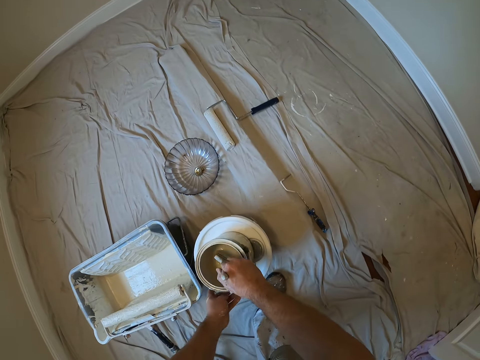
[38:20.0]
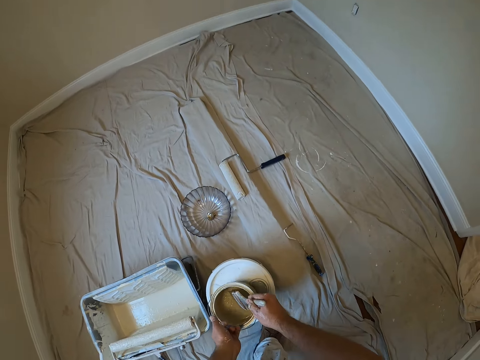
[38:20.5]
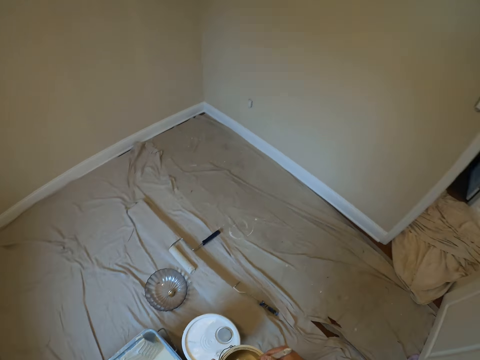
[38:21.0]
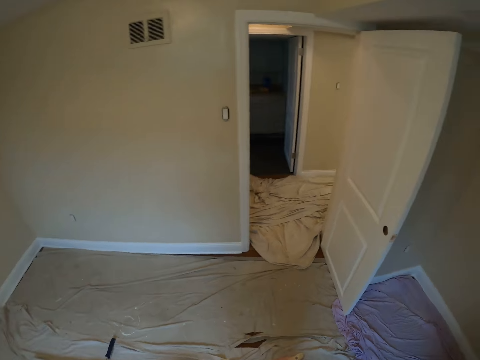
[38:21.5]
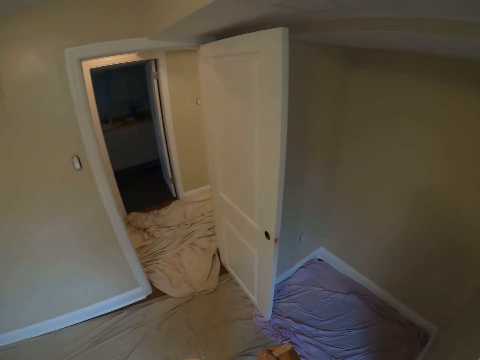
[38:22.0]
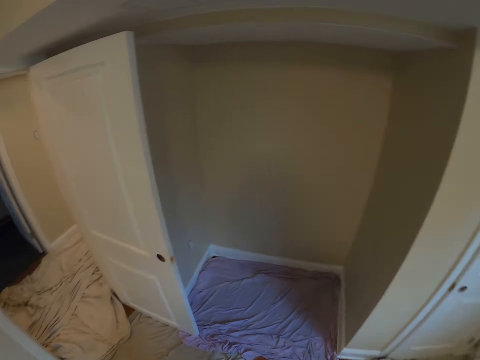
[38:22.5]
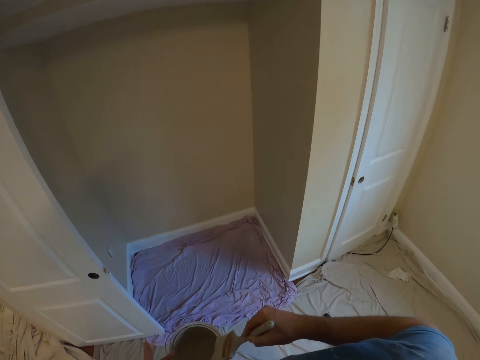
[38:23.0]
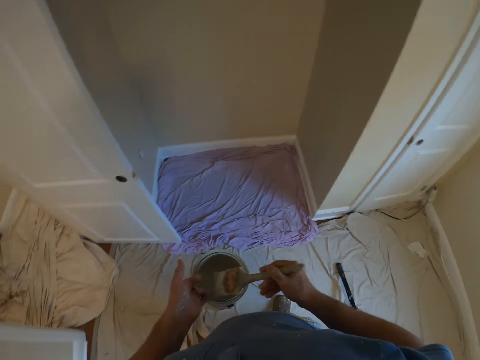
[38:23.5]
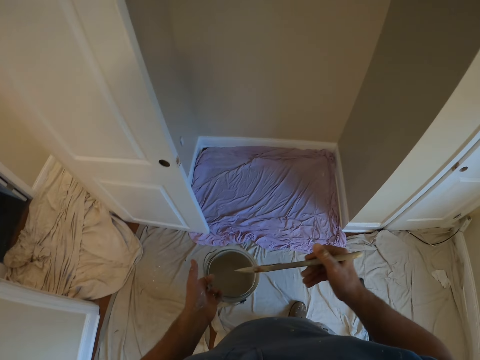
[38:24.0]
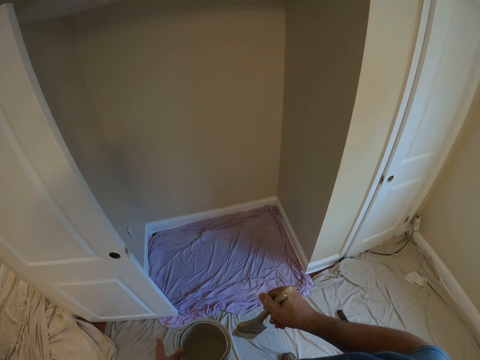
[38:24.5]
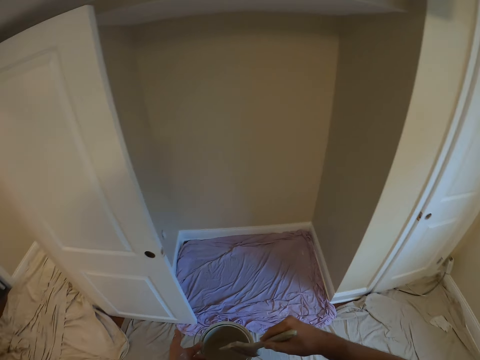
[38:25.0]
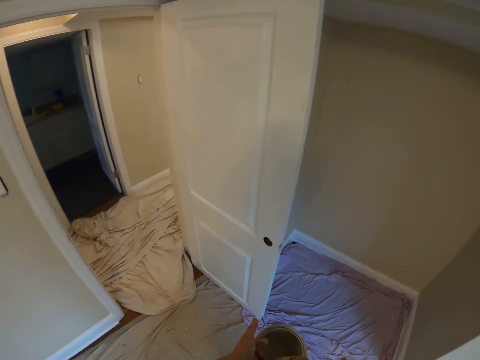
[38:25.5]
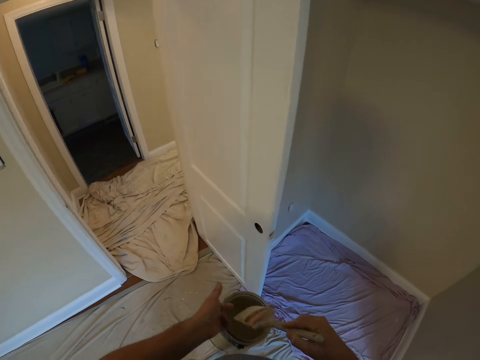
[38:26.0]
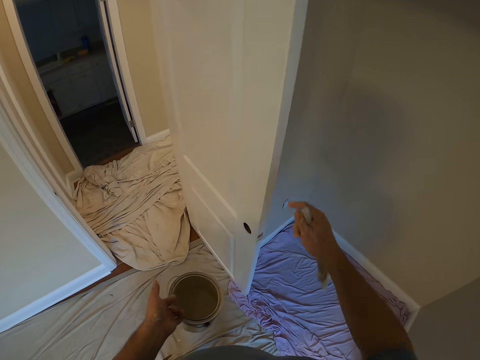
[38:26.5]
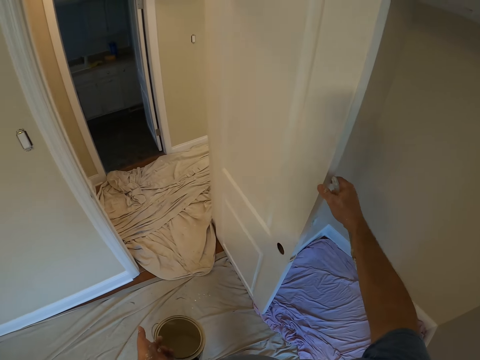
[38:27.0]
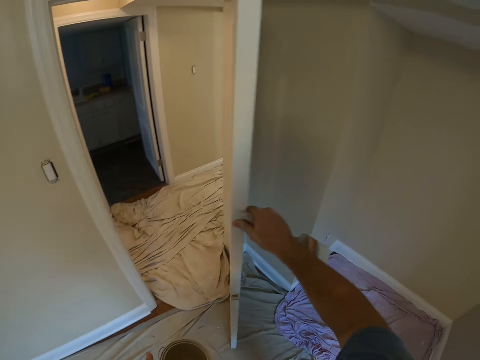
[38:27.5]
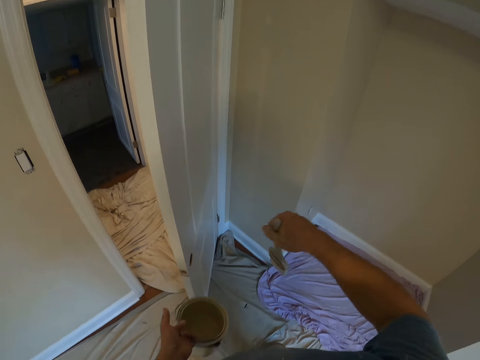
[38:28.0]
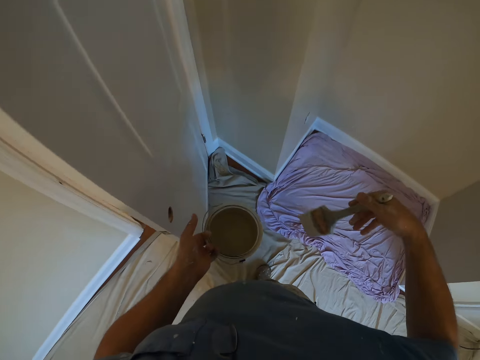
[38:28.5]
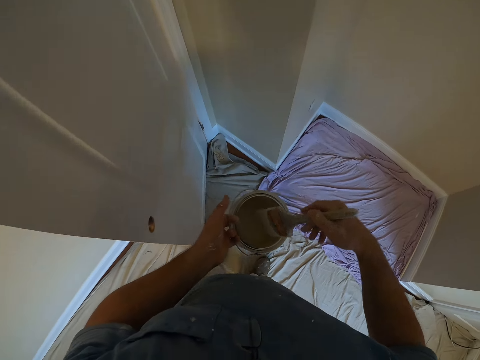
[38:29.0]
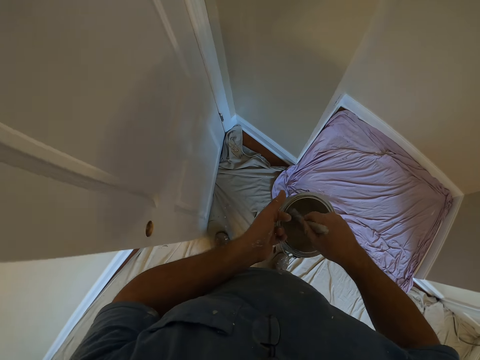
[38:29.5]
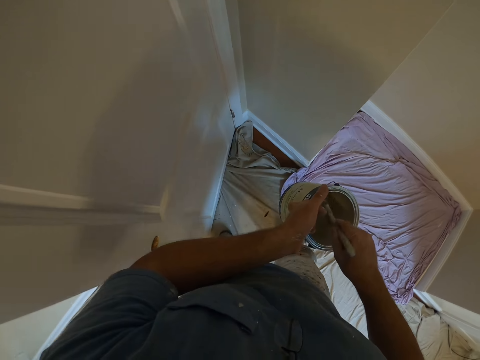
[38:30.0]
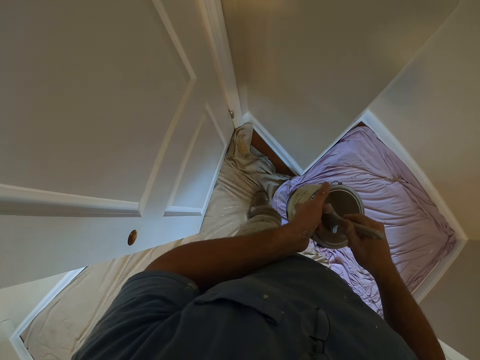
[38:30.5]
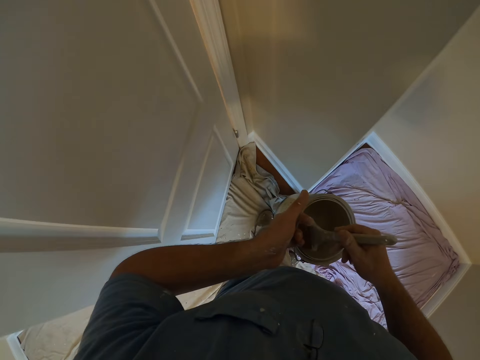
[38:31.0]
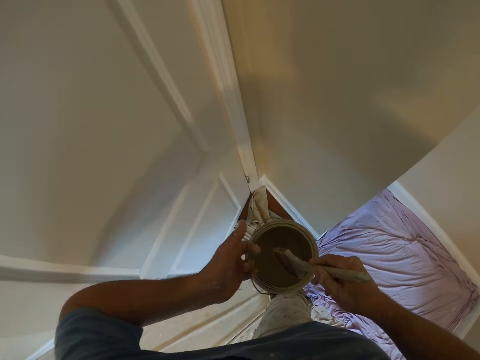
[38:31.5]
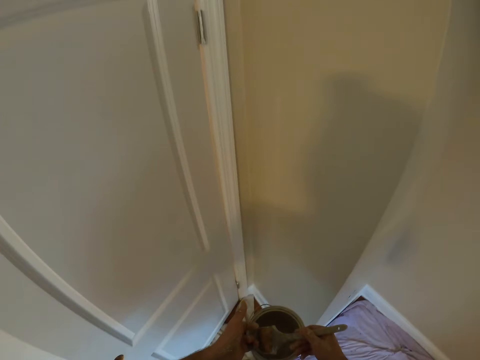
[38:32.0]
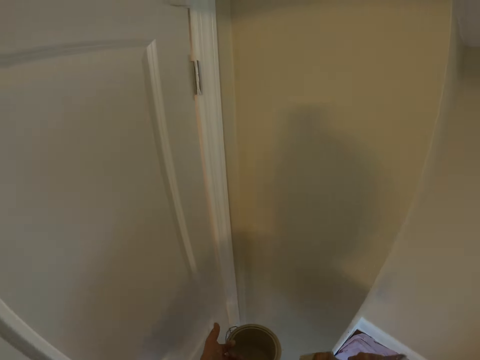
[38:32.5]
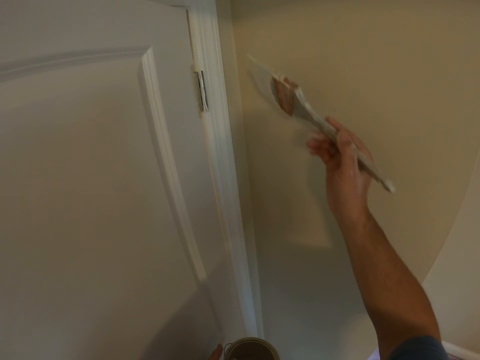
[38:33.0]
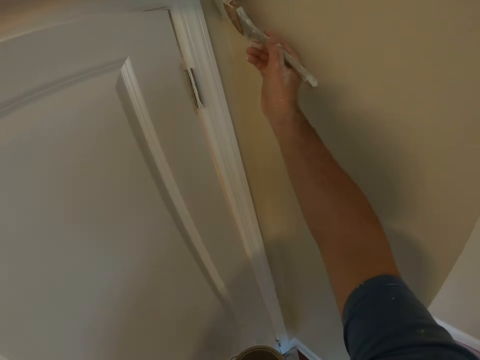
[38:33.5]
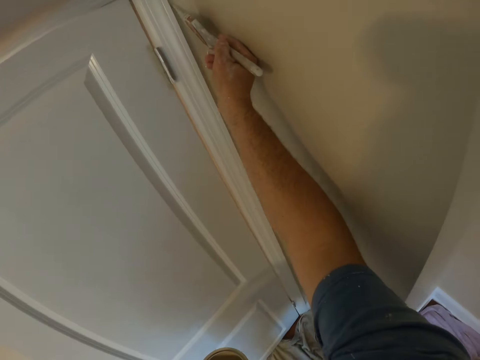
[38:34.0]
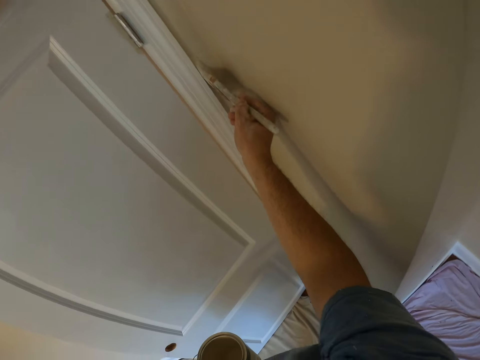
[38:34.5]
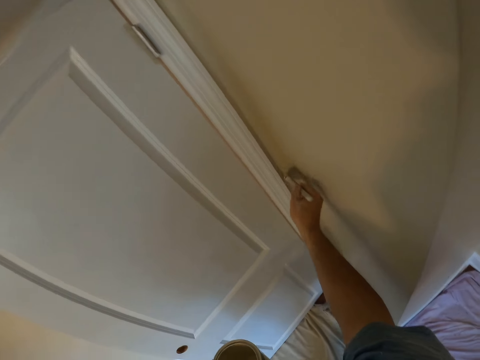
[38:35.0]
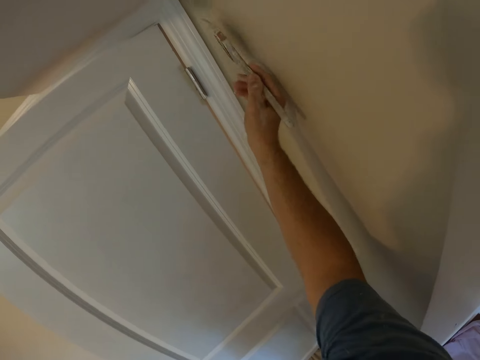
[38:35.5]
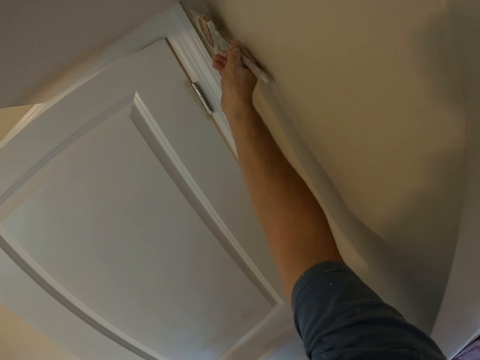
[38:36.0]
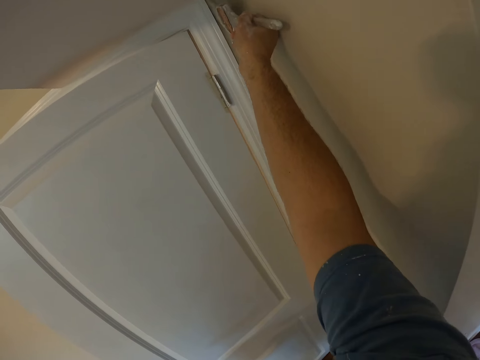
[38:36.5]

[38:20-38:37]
The camera wearer picks up the first brush from a paint container with his right hand. He lifts the first paint container off the container on the floor with his left hand. He steps forward. He wipes the brush in his right hand on the edge of the paint container in his left hand. He partially closes a door with his right hand. He closes the door more with his left leg. He dips the brush in his right hand into the paint container in his left hand. He steps forward. He moves the door with the hand. He paints the wall with the paint brush.

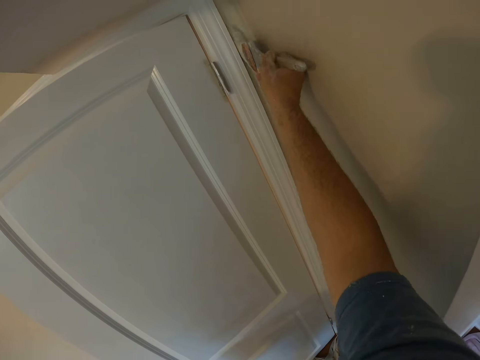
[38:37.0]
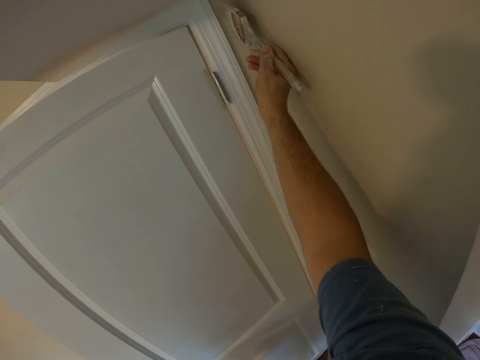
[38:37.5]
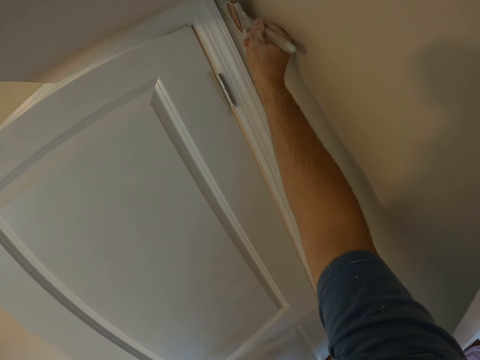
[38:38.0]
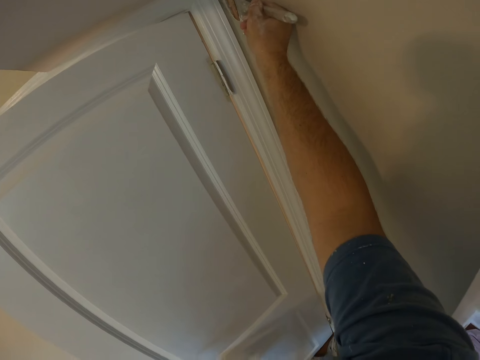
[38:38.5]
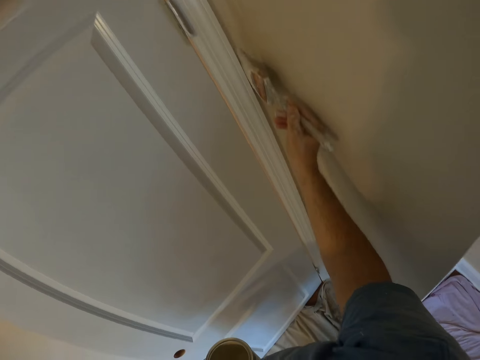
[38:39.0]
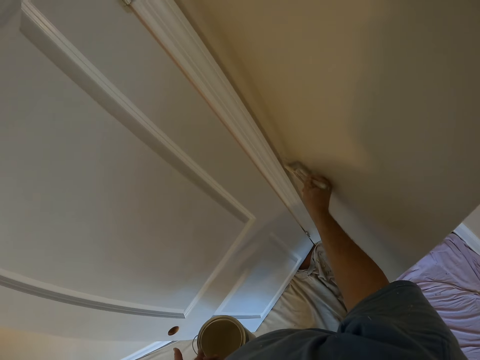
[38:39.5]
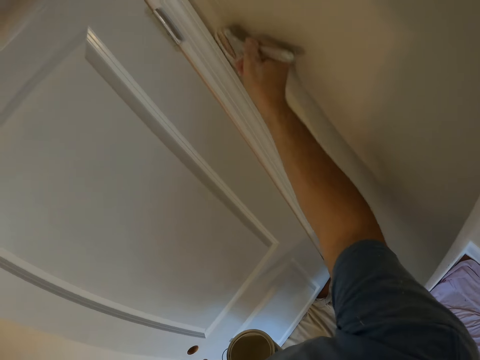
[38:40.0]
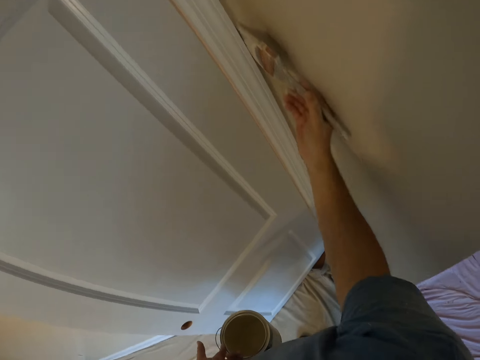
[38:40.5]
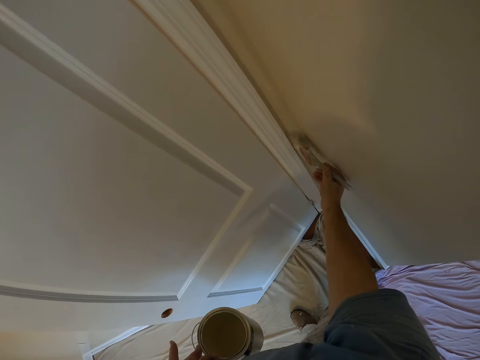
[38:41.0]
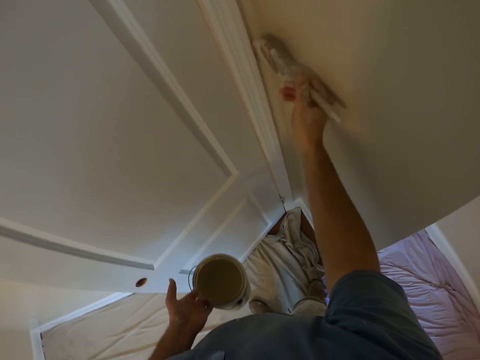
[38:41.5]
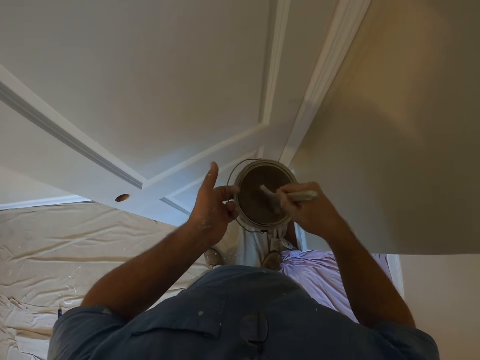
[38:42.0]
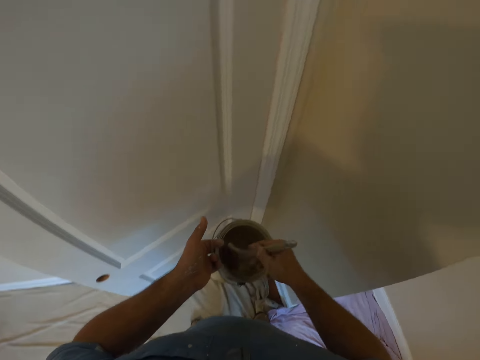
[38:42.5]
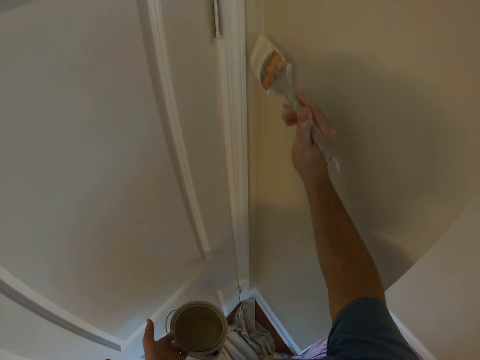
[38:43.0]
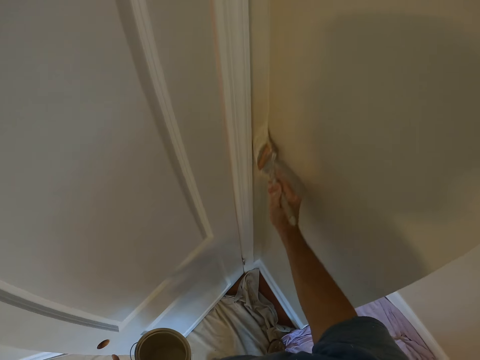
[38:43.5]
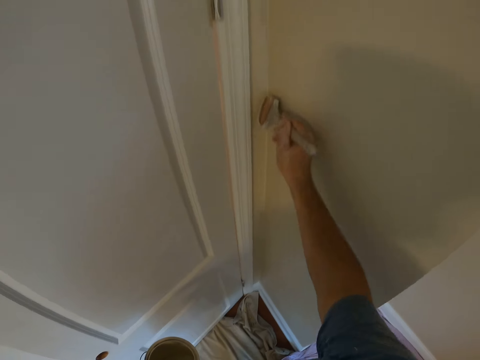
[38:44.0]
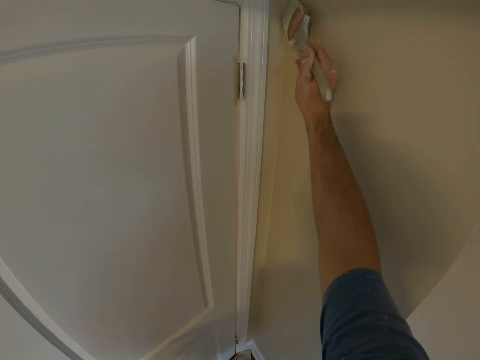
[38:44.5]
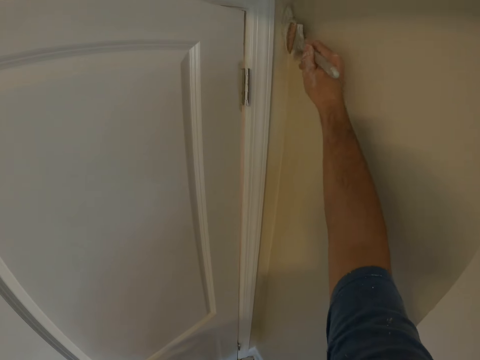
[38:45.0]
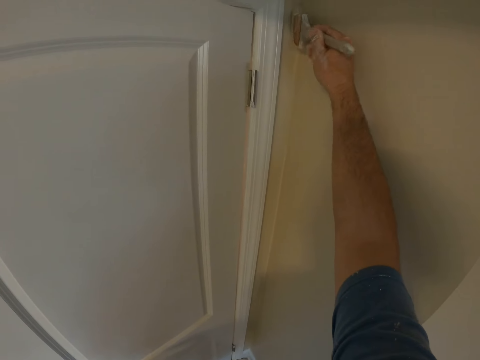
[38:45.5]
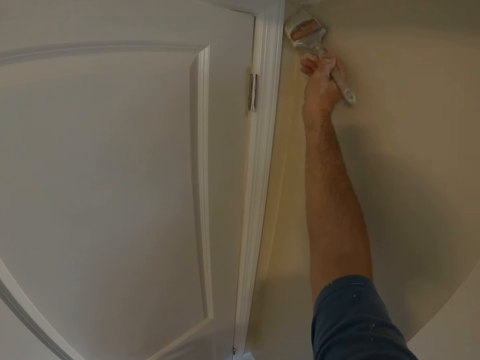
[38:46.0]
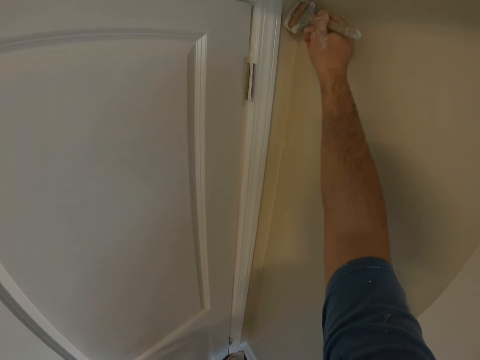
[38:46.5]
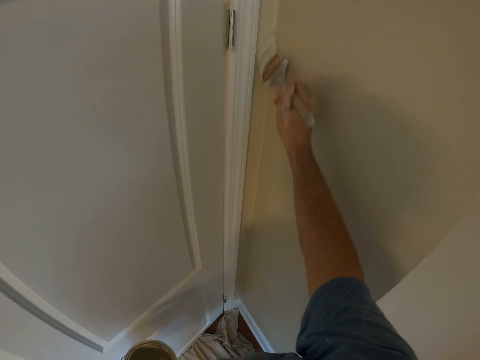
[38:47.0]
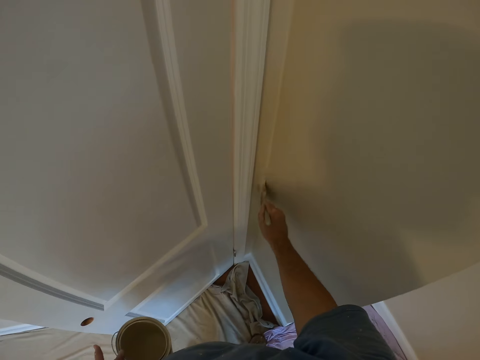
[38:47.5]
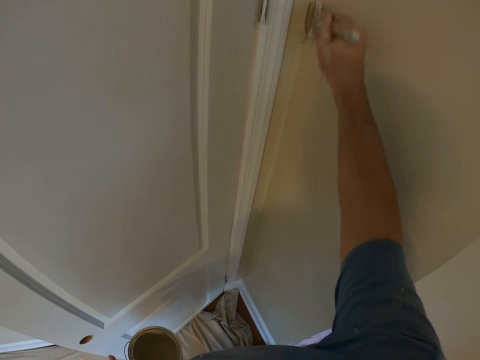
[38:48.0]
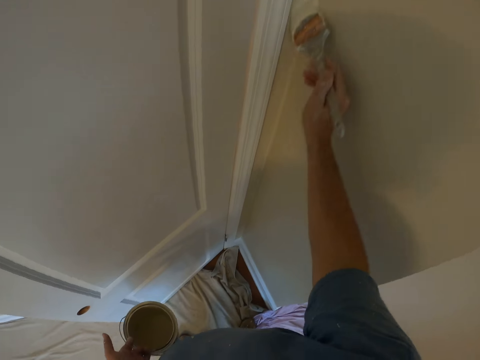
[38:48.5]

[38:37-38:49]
The camera wearer dips the brush in his right hand into the paint container in his left hand. He paints the wall with the paint brush.
